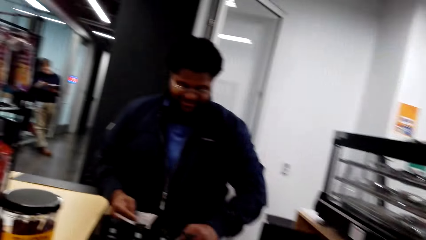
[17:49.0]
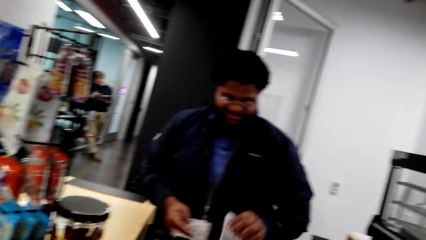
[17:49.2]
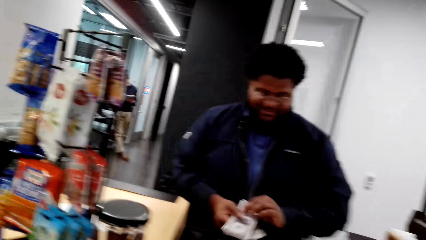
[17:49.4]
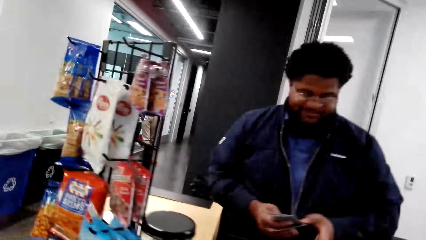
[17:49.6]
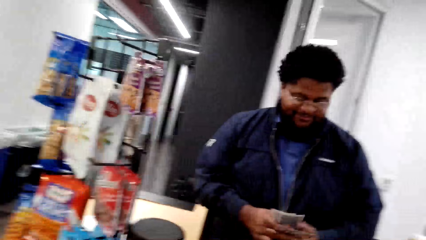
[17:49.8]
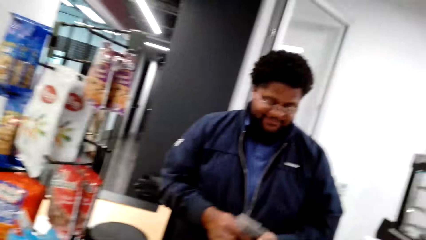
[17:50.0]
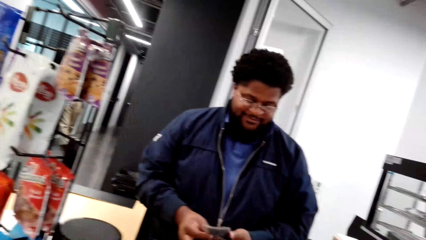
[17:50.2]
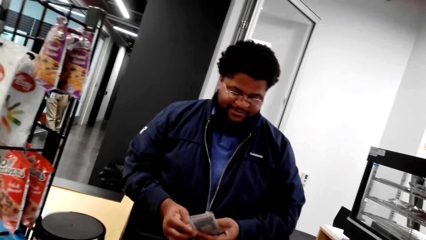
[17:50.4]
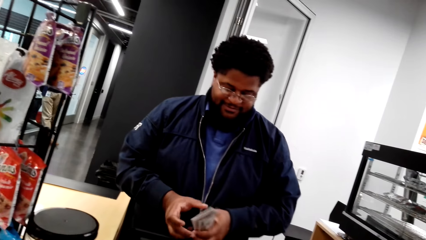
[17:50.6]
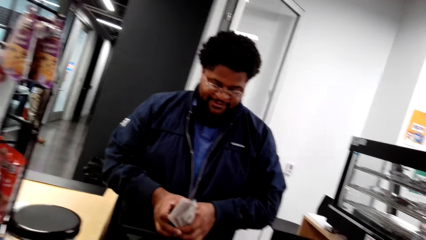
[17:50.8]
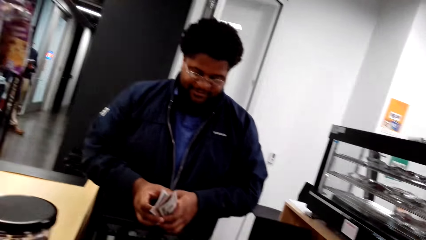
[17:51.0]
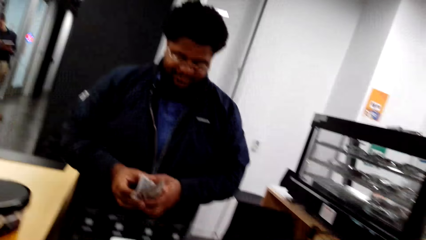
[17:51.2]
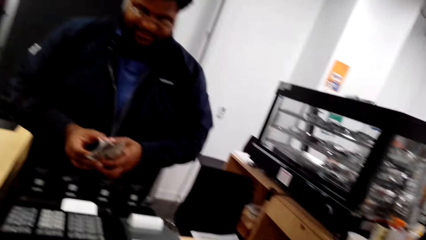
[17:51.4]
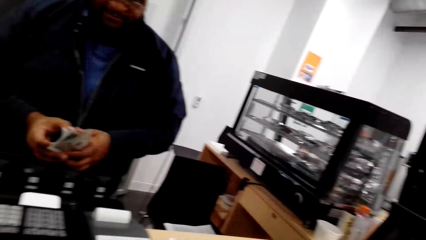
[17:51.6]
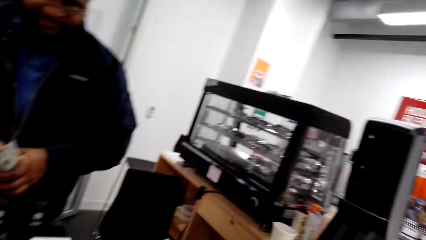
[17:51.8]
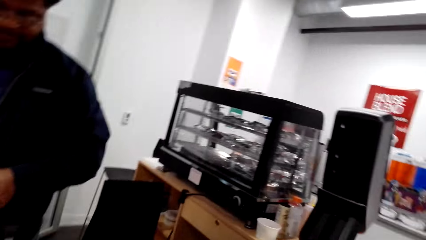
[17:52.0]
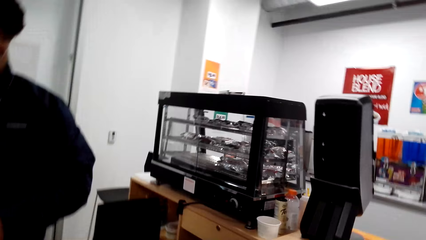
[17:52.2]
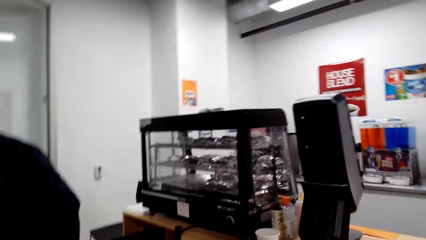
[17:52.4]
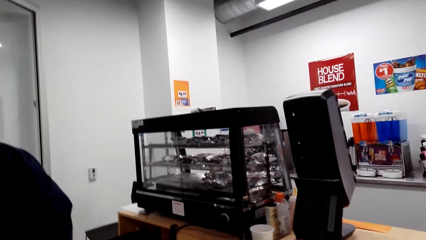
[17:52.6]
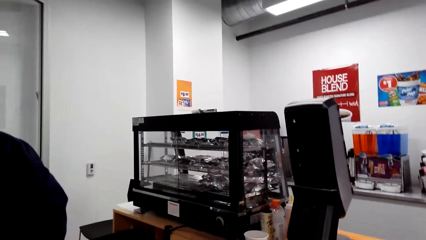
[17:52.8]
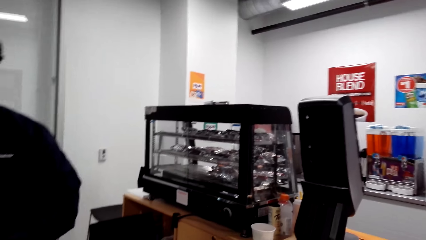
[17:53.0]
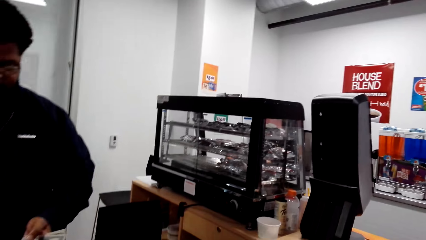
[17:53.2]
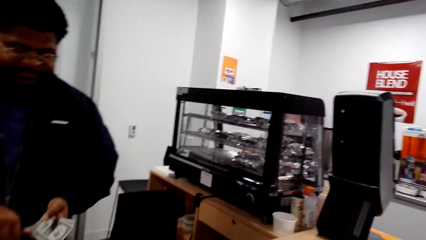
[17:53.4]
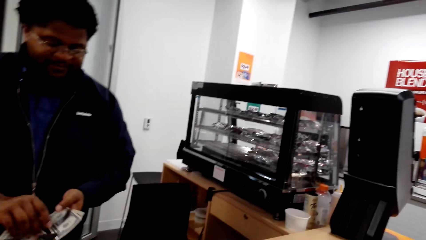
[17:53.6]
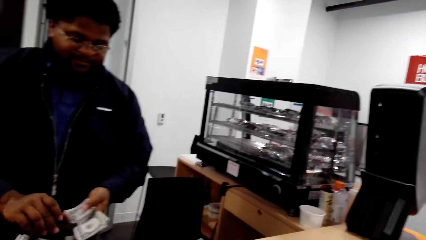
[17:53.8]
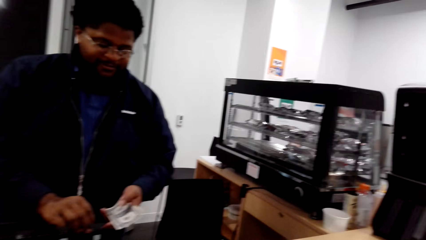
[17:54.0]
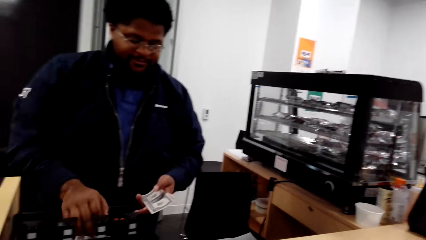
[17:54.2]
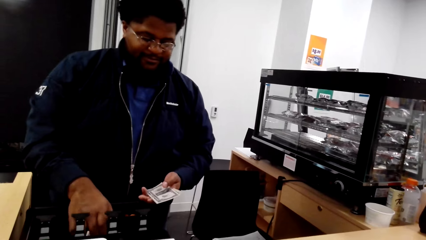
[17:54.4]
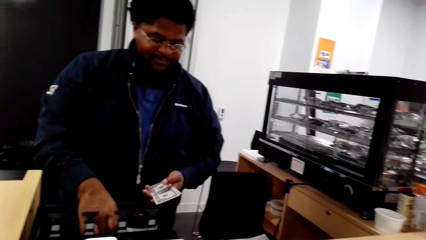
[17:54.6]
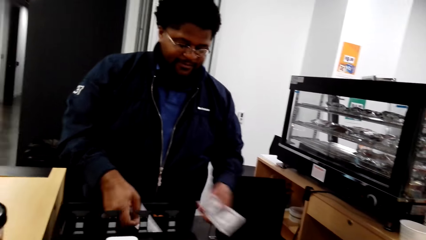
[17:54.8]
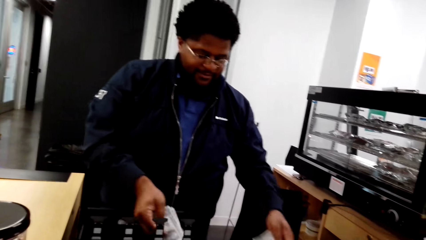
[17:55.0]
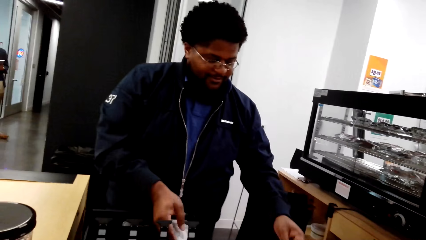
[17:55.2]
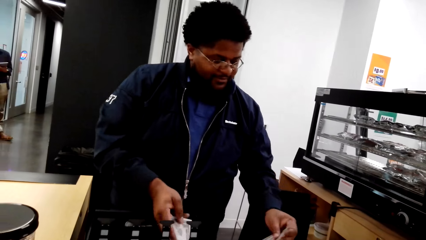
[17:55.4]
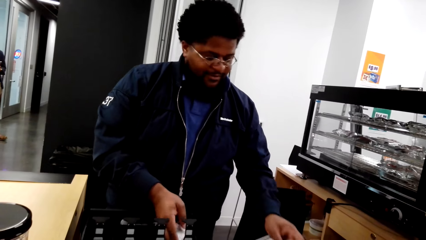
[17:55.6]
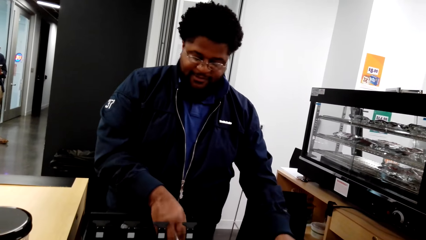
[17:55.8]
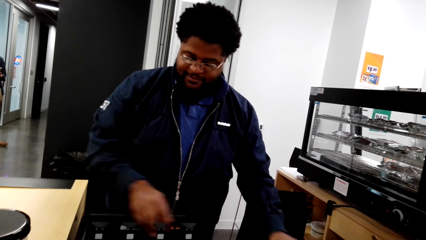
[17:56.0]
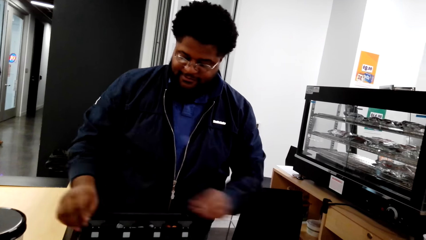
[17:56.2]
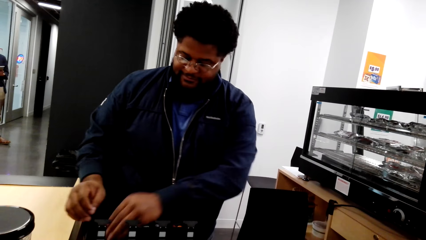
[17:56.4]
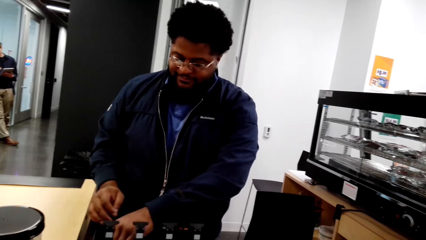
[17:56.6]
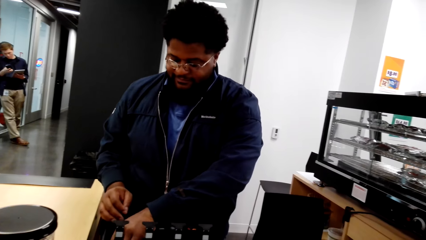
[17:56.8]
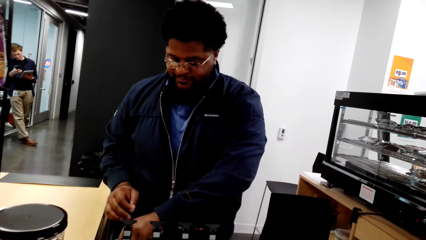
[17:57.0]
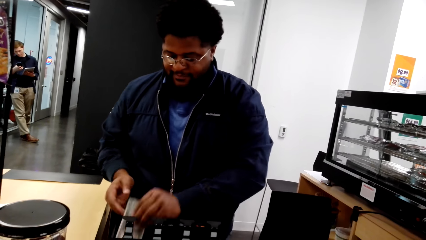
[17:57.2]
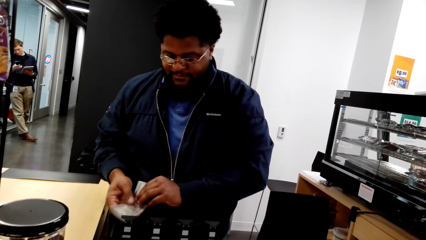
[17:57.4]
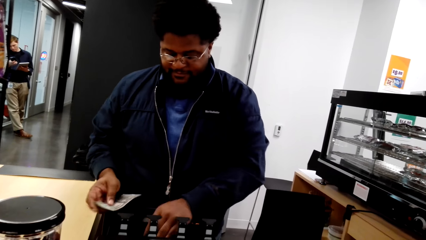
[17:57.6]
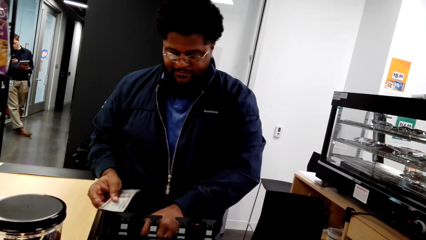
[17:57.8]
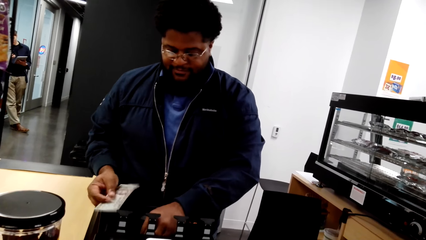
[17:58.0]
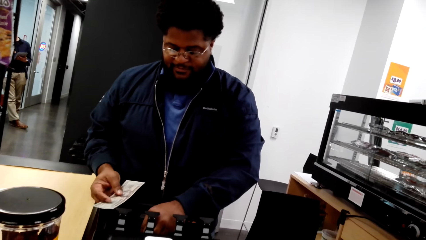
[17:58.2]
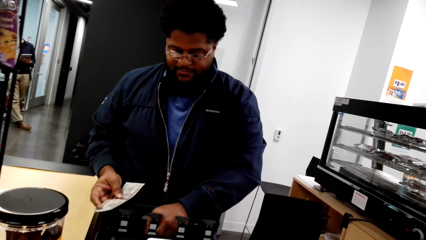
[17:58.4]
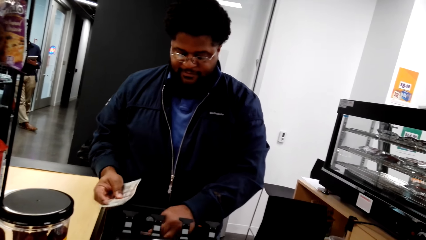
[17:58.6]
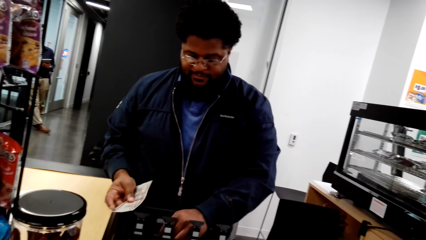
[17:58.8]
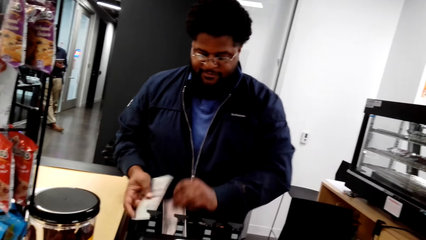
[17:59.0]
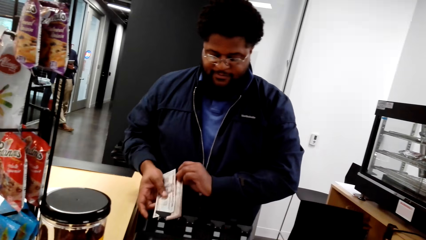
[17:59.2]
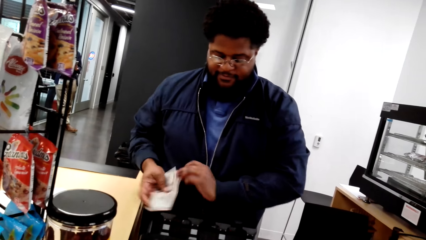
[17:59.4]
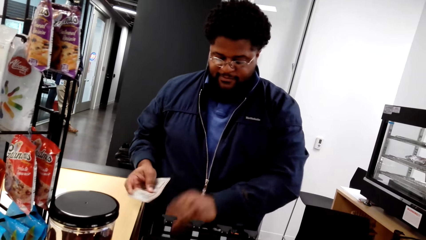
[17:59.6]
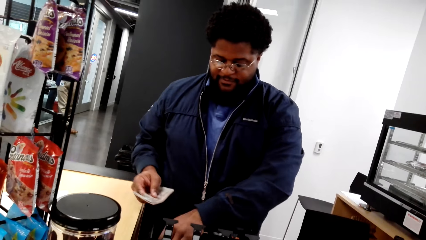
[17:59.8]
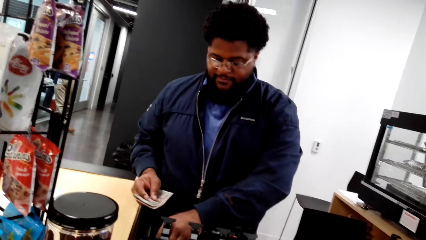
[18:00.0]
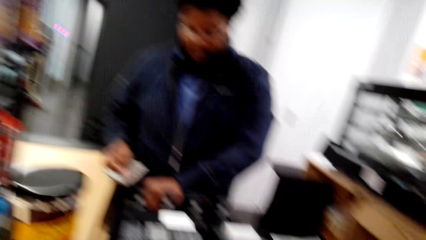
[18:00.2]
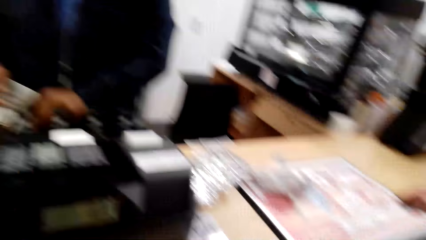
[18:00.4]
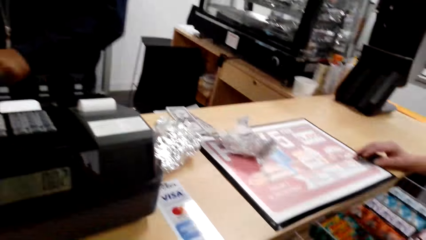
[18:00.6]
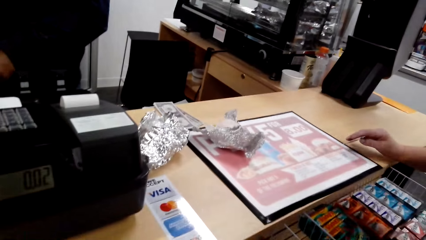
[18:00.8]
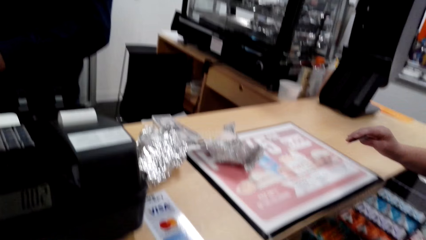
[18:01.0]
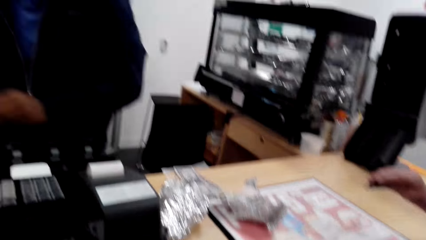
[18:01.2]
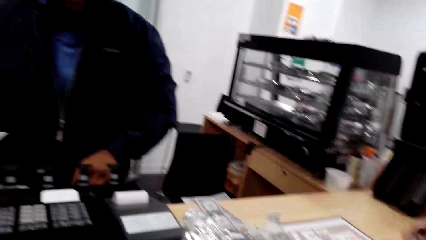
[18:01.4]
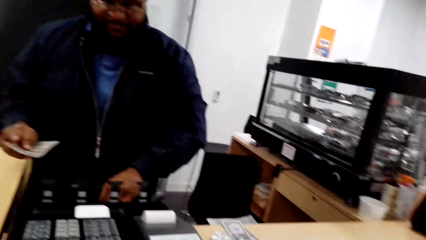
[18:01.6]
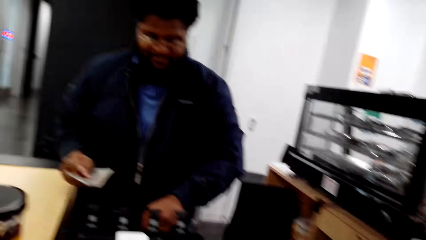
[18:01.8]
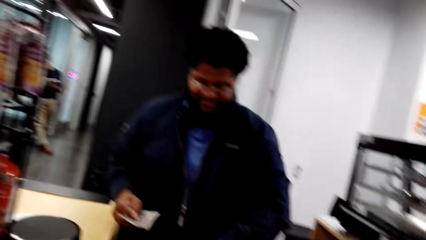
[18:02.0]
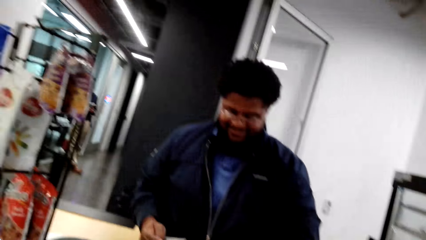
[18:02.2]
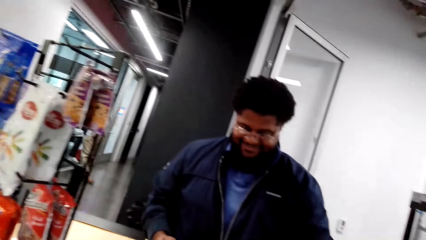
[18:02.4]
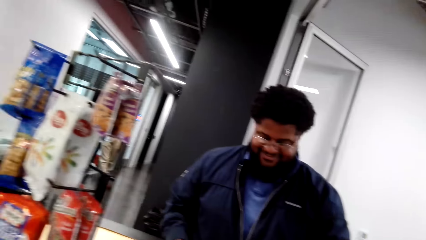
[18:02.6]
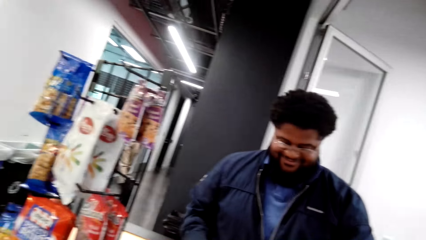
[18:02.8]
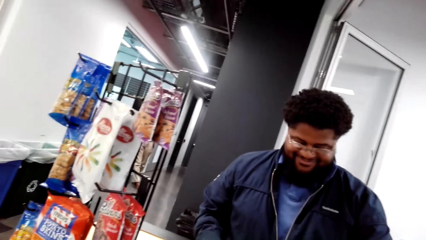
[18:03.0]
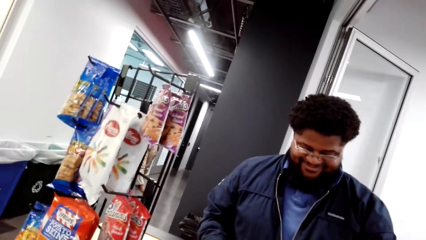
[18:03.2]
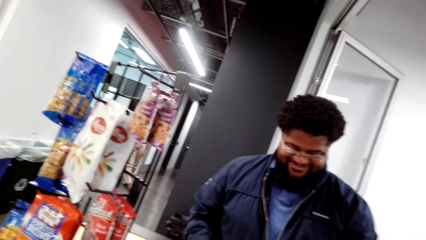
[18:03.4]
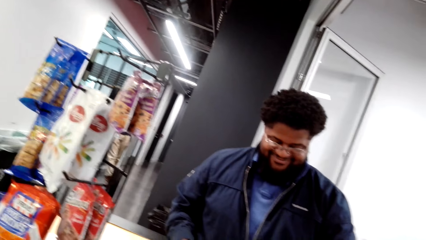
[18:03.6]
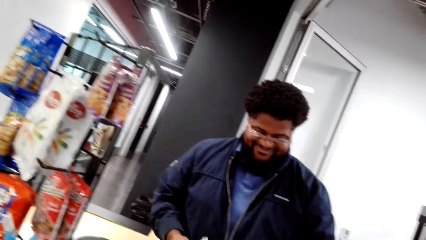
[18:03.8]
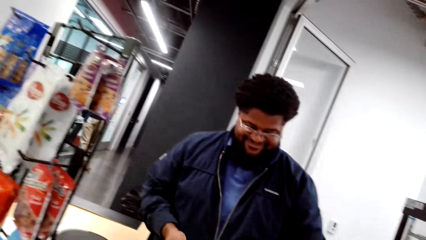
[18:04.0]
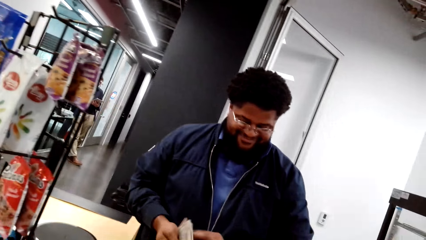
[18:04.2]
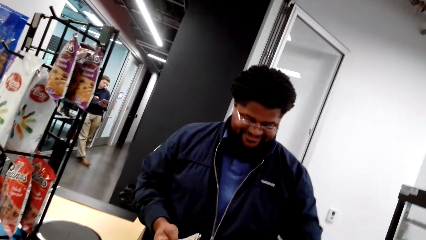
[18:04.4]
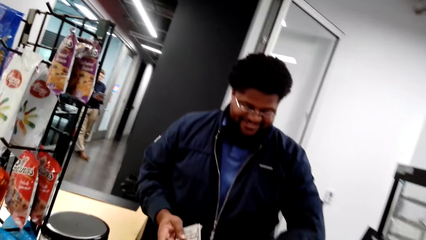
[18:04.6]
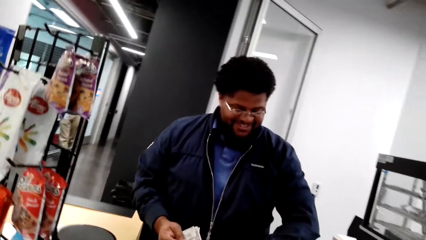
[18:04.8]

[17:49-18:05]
The camera wearer looks around the shop. A man counts the money. The camera wearer looks around the shop. The man puts the money on the desk. The man puts the cards on the table. The man puts his left hand on the cash register and picks up money from the cash register. The man counts the money. A woman lifts her hand. The camera wearer looks around the shop.
